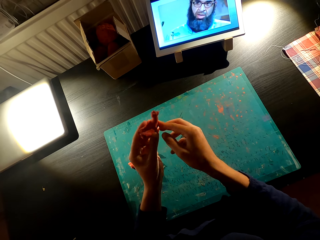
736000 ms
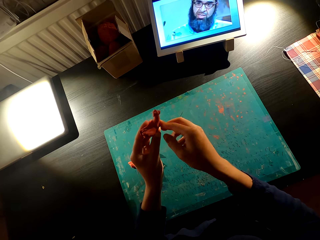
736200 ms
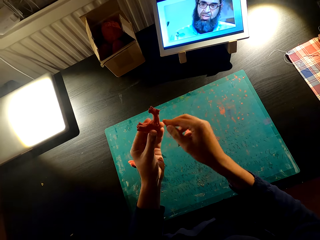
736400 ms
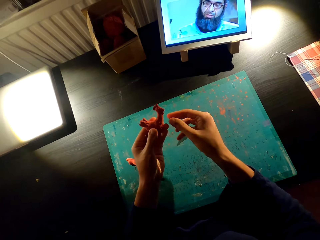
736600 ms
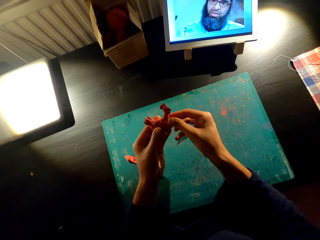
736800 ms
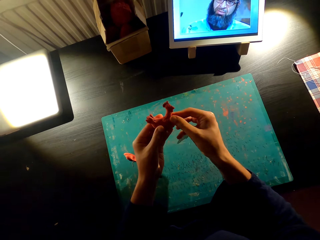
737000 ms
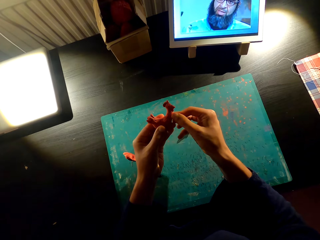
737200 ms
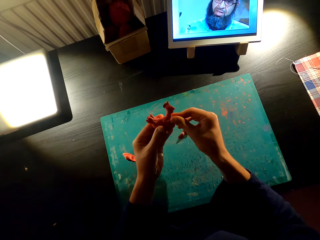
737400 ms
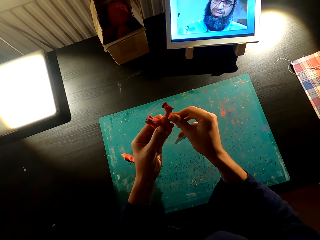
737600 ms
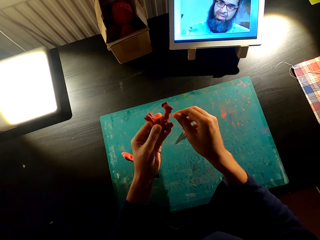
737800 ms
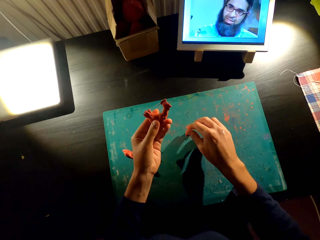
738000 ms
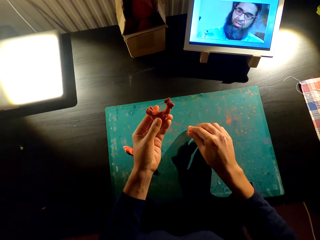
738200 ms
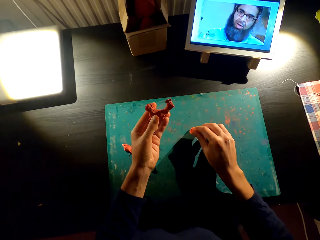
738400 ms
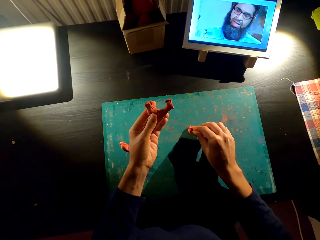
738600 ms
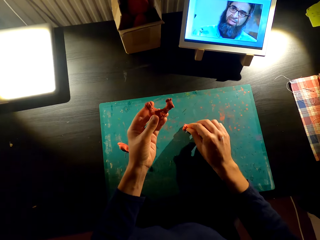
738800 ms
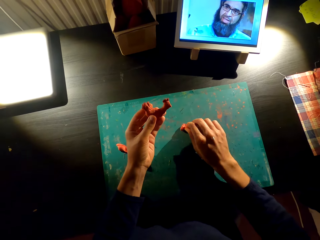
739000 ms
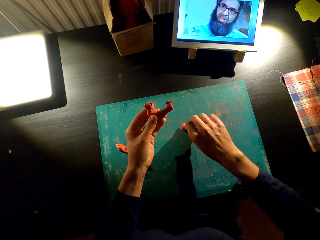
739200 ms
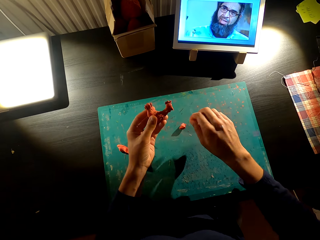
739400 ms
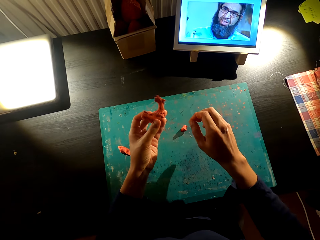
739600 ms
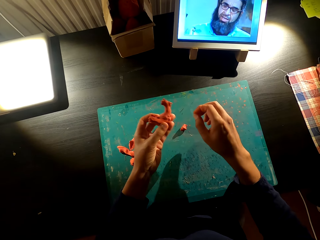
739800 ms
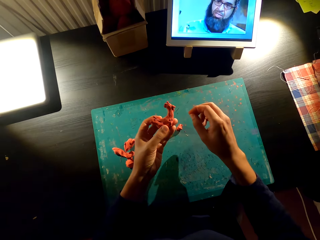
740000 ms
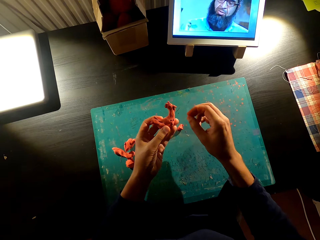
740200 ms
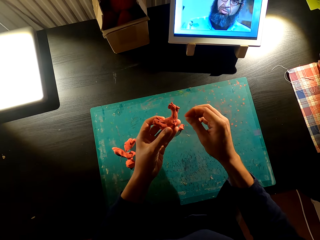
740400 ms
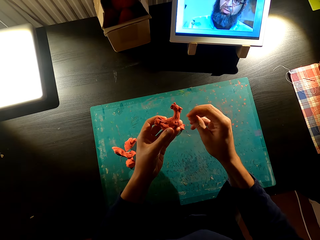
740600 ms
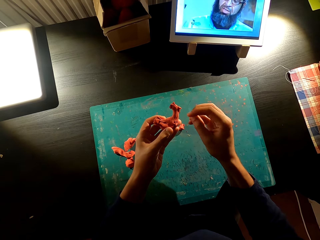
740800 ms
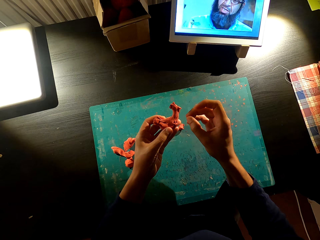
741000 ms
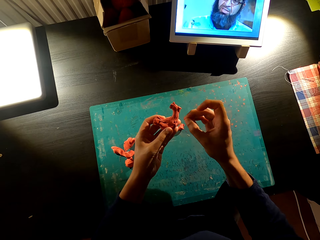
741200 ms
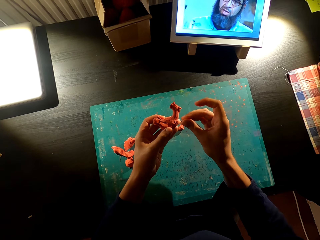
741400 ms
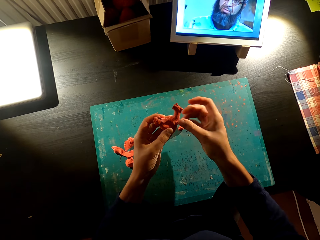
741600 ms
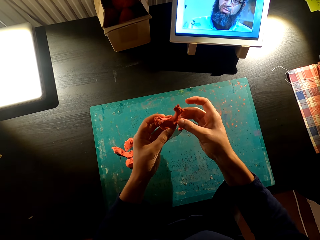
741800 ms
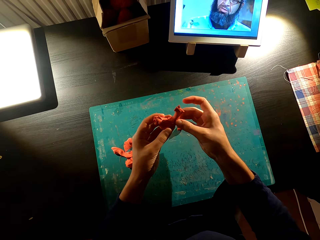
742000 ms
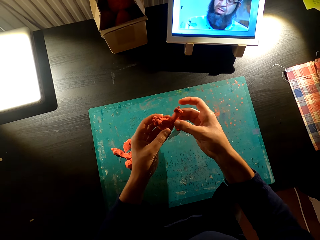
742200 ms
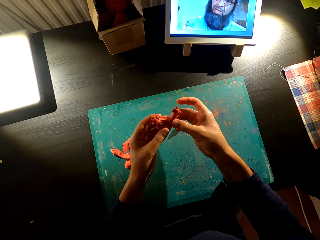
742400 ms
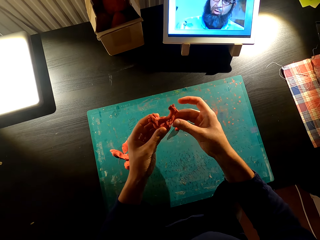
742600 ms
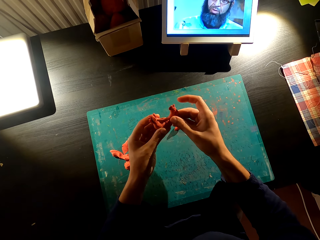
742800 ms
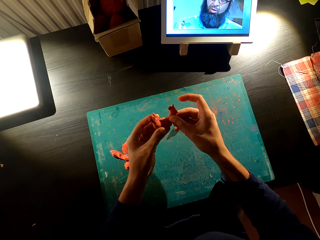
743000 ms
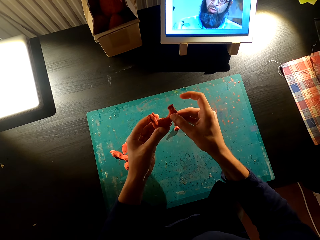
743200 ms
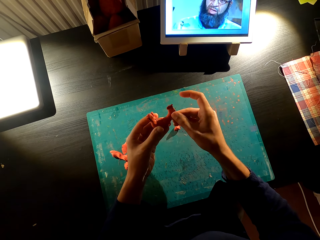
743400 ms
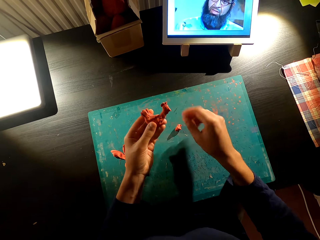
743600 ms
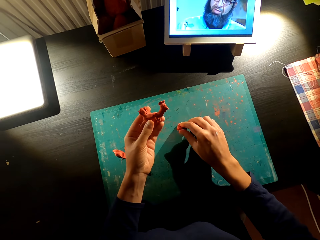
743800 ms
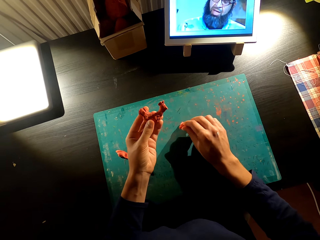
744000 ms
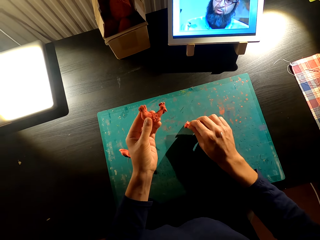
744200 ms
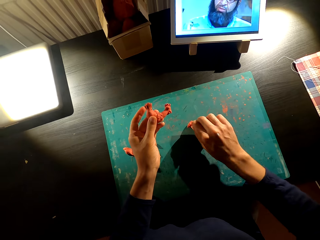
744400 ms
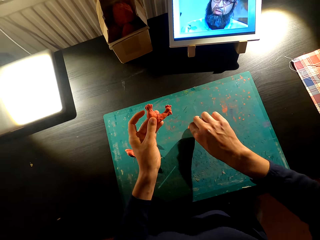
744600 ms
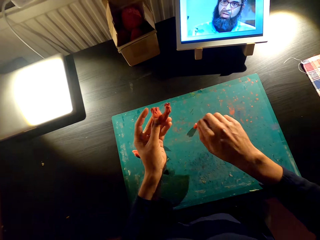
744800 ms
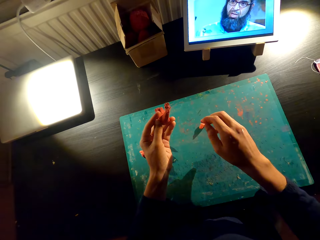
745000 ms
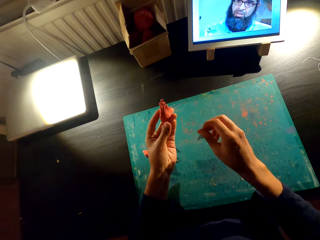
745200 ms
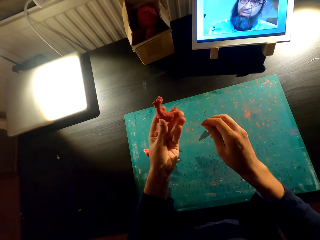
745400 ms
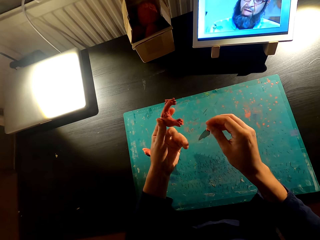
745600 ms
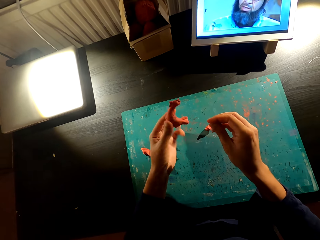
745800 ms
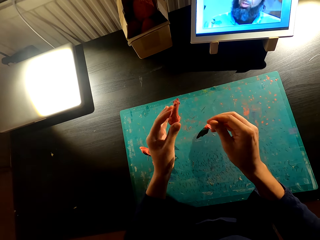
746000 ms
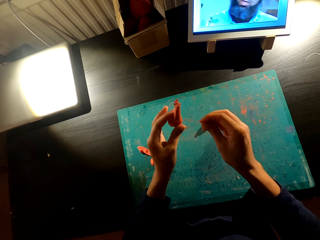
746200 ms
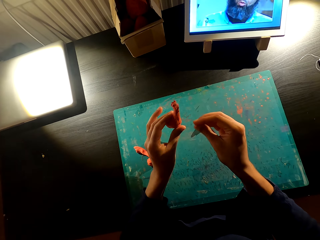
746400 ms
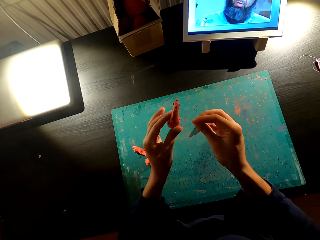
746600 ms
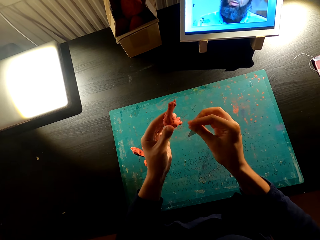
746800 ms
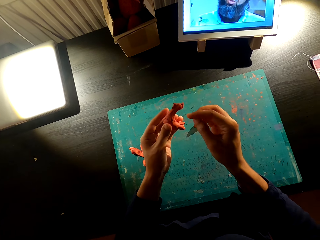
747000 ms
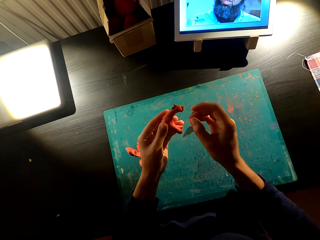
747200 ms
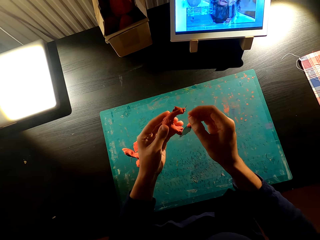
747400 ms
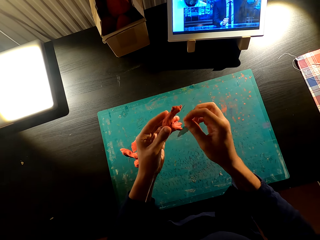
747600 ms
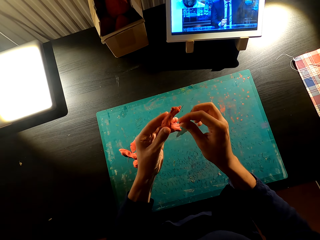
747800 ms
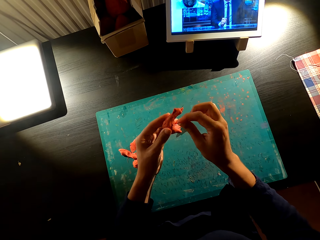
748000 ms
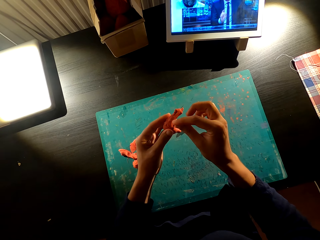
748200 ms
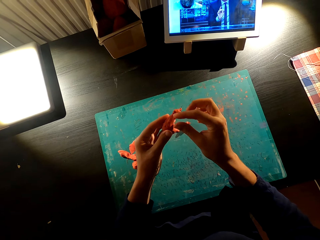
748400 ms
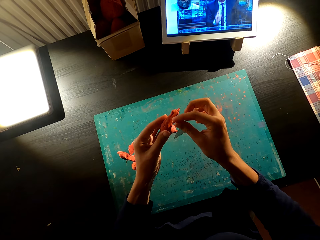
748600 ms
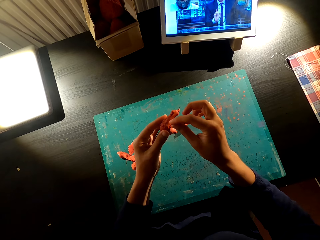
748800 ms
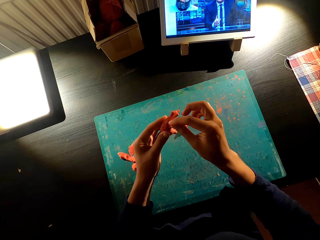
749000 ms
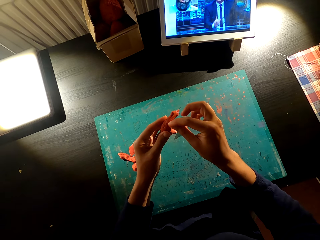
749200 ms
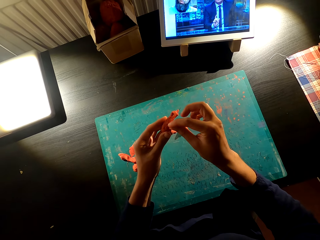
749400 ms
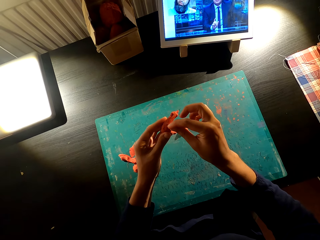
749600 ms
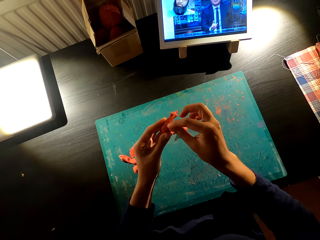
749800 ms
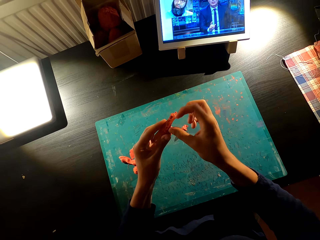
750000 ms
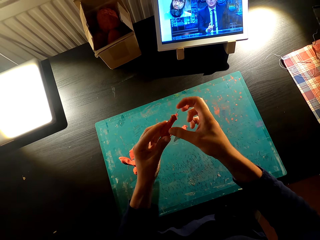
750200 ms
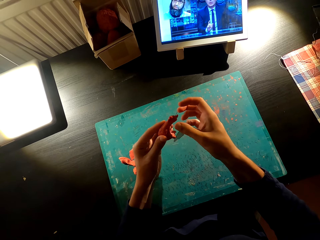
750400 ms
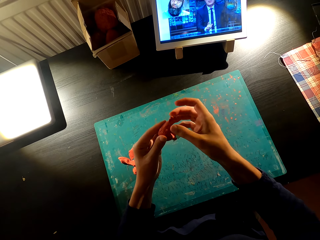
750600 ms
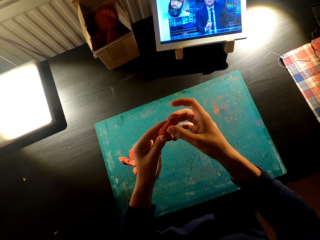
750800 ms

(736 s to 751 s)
The camera wearer fixes the model. They cut the model on the table. They fix the model. They cut the model on the table. They watch television. They fix the model. They watch television.

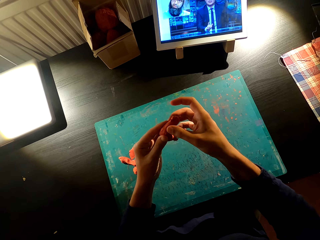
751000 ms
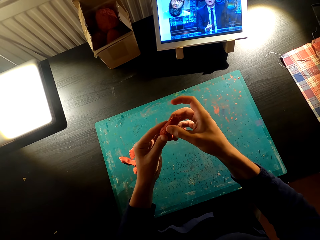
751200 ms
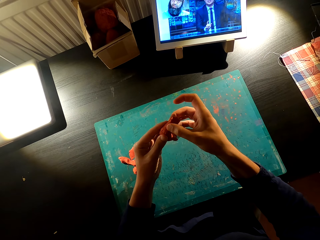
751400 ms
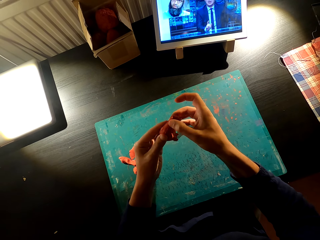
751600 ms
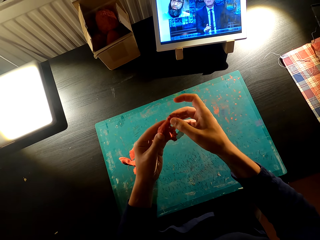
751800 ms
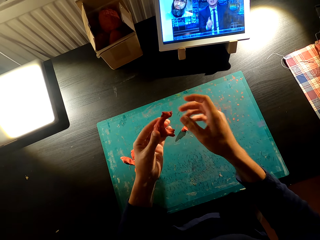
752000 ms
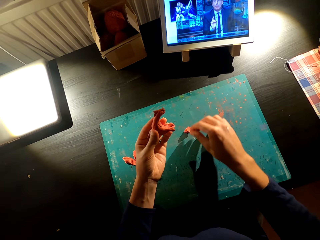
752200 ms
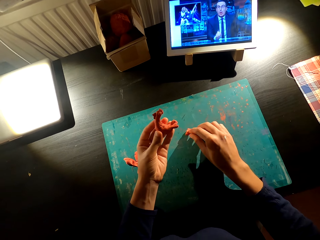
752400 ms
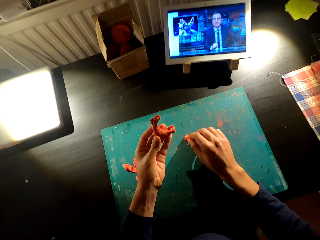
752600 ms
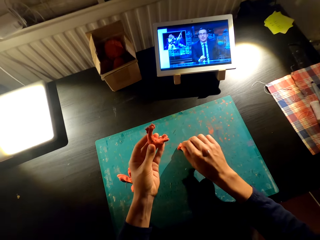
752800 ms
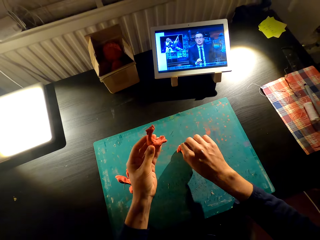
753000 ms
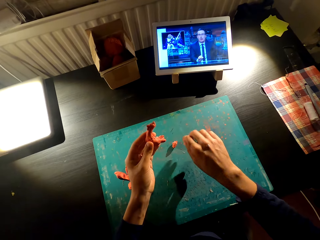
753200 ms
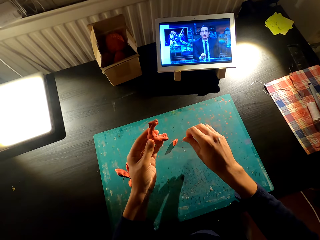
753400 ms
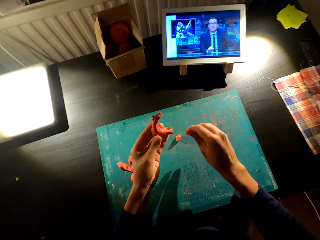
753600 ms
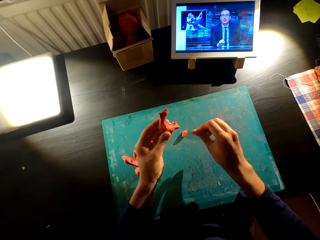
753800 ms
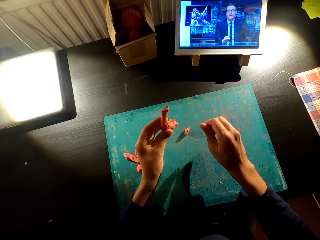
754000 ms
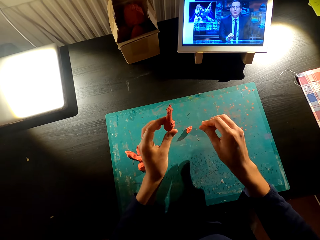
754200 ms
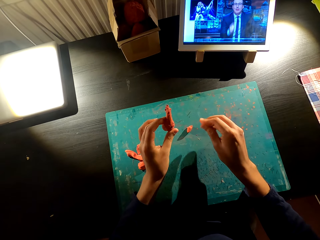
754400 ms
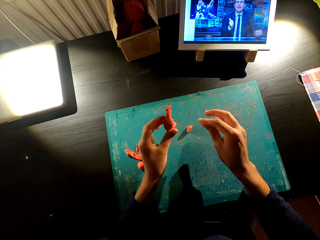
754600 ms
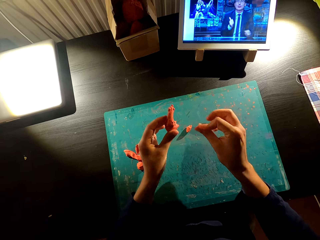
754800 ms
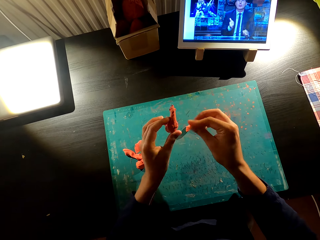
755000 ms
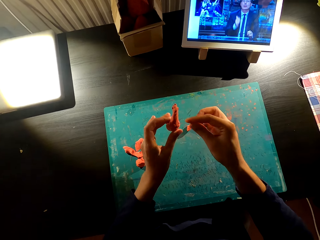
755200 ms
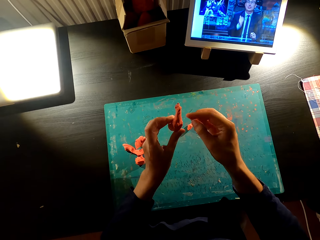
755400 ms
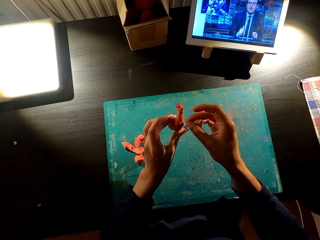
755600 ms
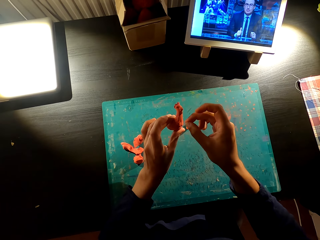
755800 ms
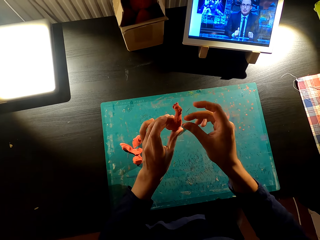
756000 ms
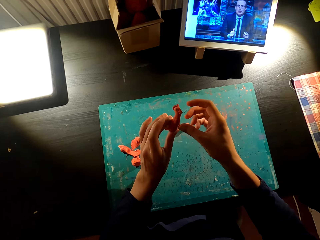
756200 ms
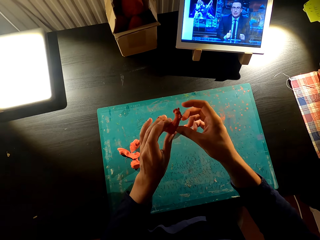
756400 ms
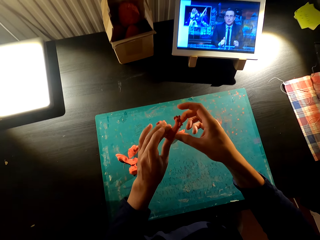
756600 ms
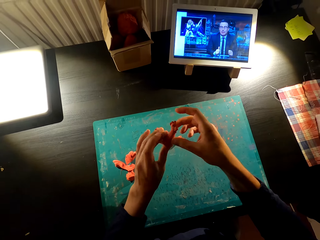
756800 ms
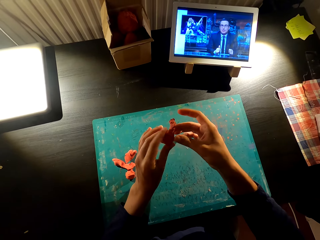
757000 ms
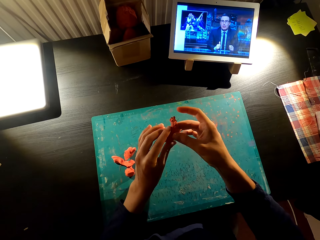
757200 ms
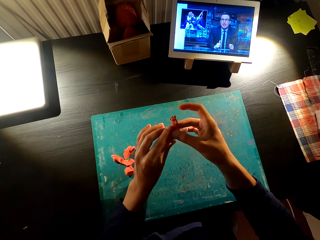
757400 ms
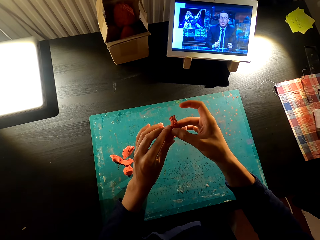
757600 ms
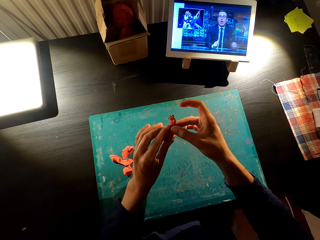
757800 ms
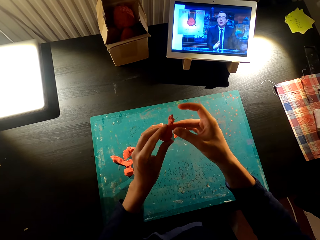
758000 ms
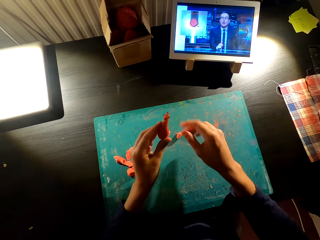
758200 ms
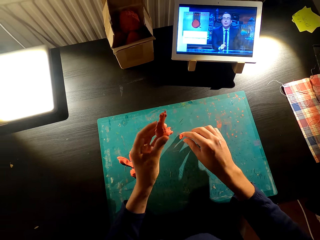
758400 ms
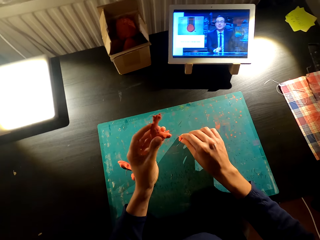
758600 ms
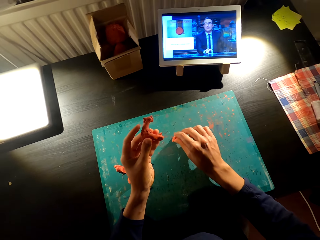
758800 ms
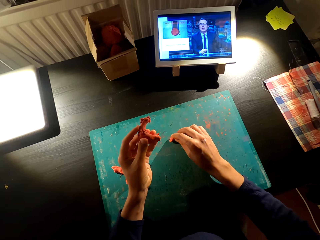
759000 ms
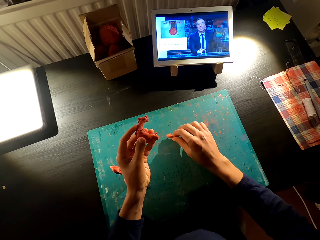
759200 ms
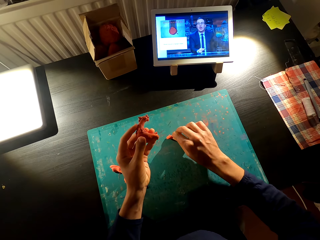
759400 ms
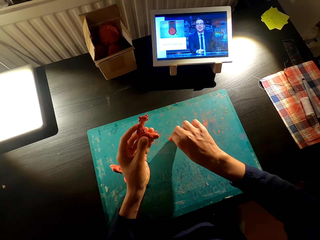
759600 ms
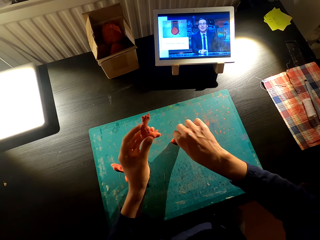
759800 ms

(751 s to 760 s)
The camera wearer fixes the model into a toy. They cut the model on the table. They watch television. They fix the model. They cut the model into pieces.
